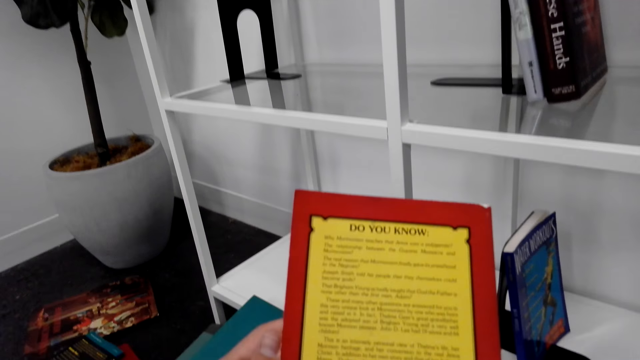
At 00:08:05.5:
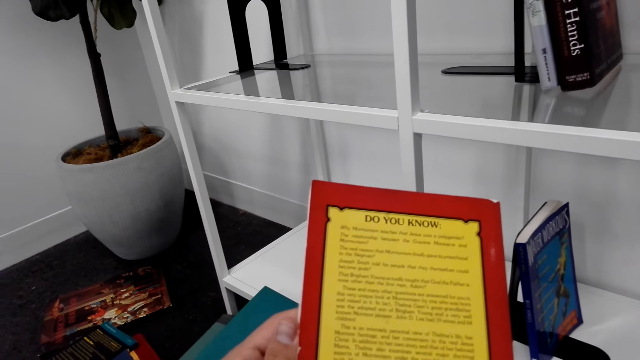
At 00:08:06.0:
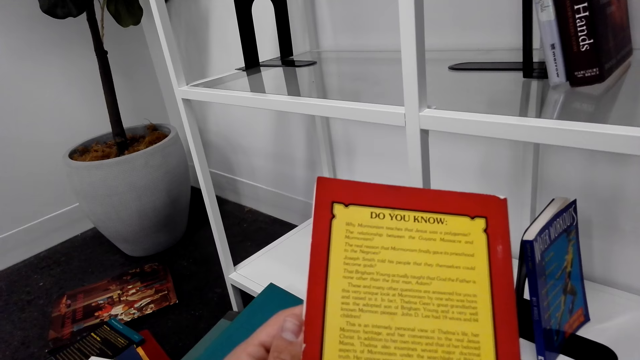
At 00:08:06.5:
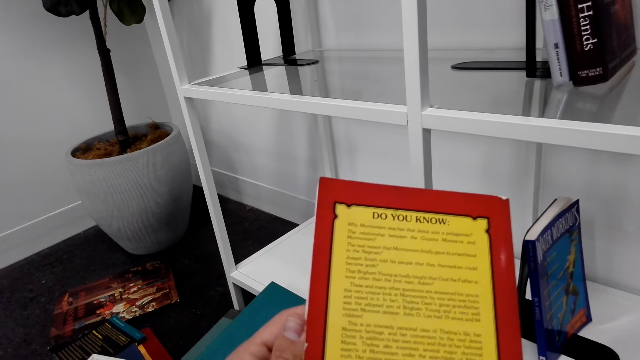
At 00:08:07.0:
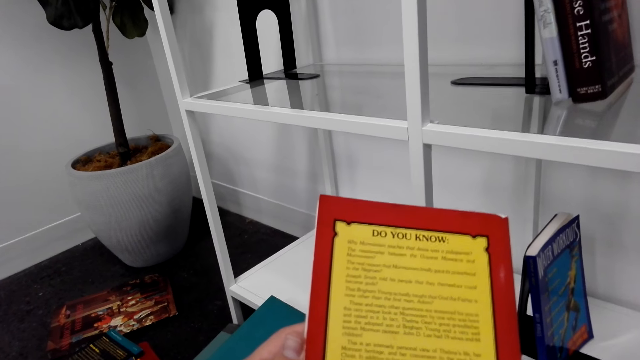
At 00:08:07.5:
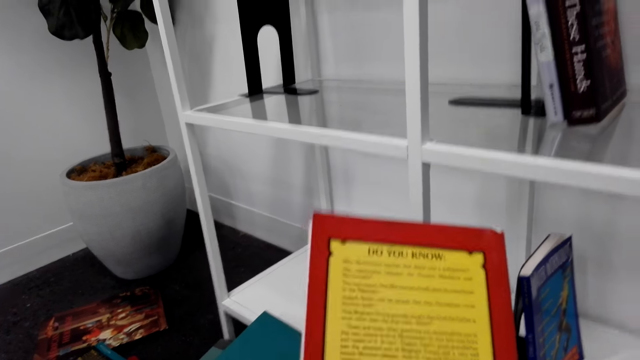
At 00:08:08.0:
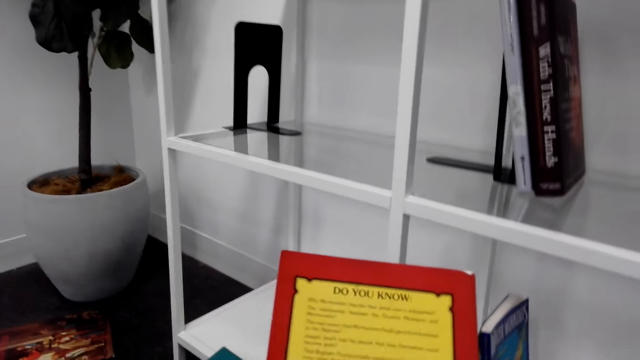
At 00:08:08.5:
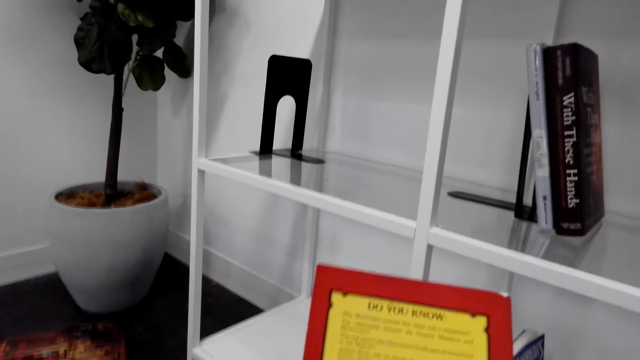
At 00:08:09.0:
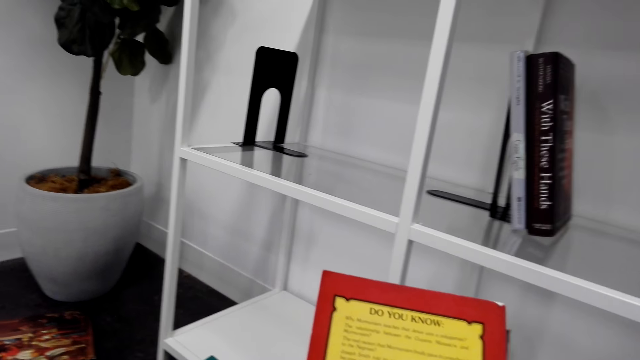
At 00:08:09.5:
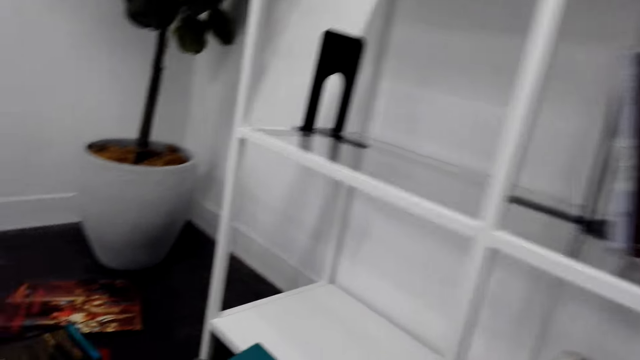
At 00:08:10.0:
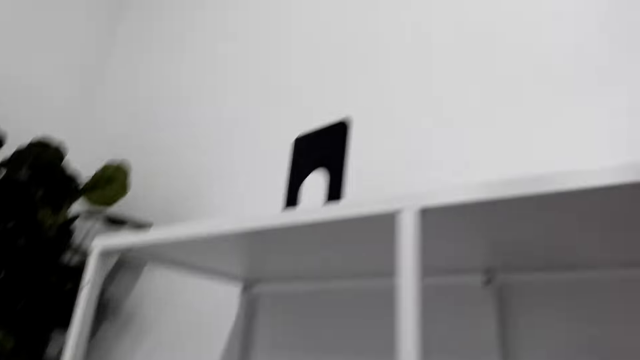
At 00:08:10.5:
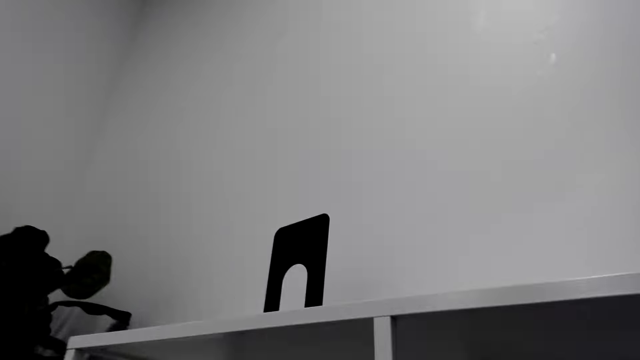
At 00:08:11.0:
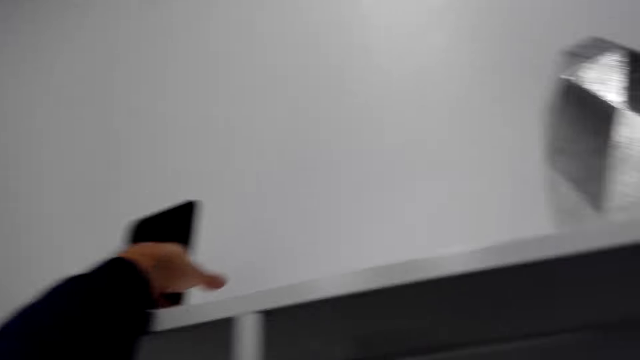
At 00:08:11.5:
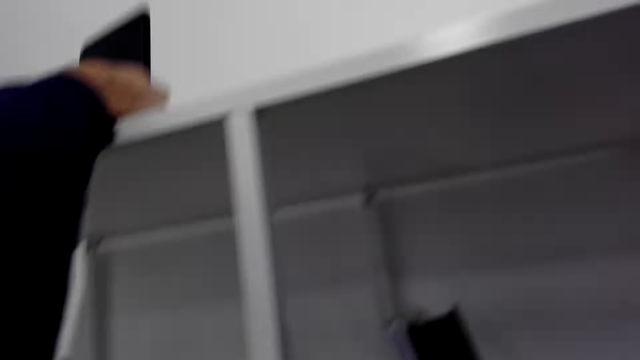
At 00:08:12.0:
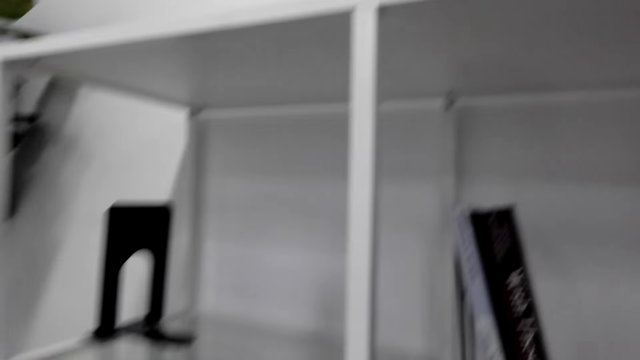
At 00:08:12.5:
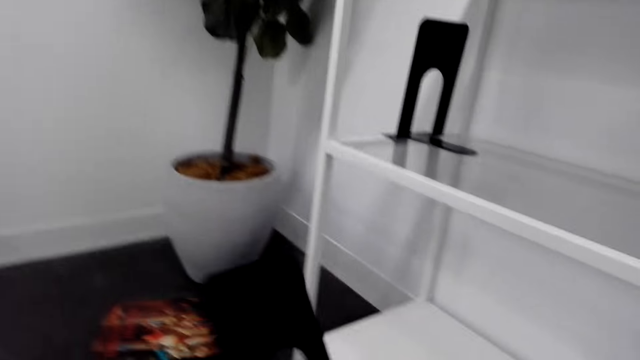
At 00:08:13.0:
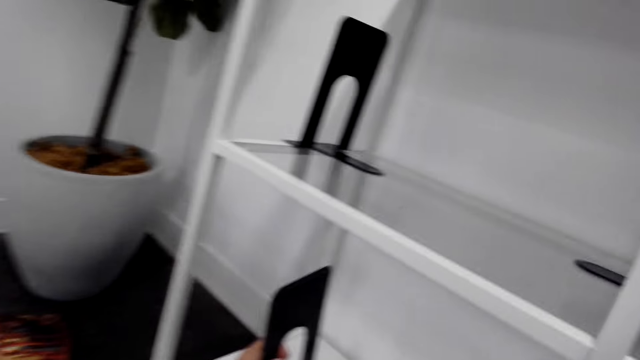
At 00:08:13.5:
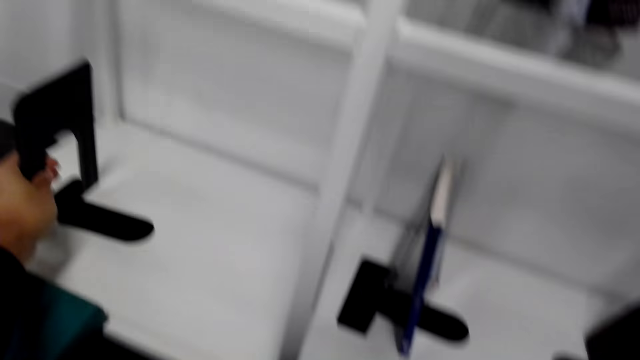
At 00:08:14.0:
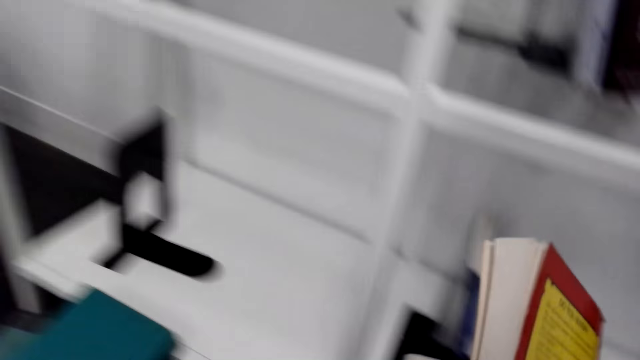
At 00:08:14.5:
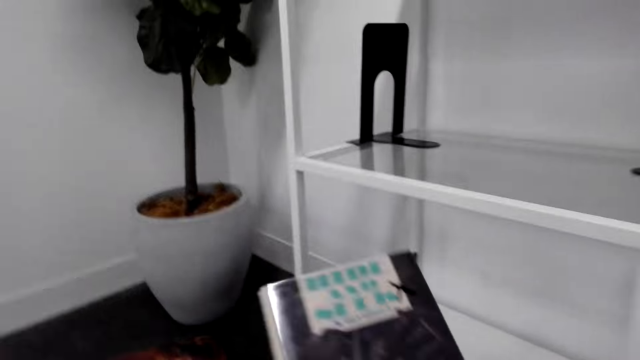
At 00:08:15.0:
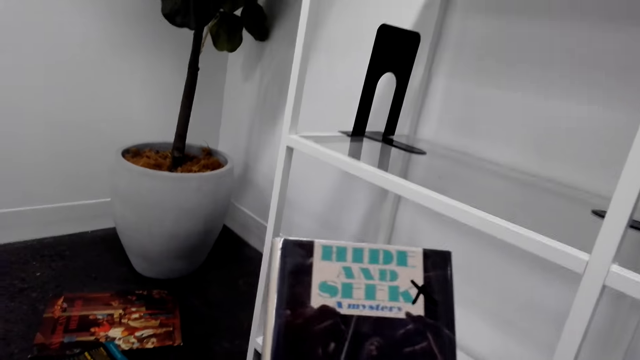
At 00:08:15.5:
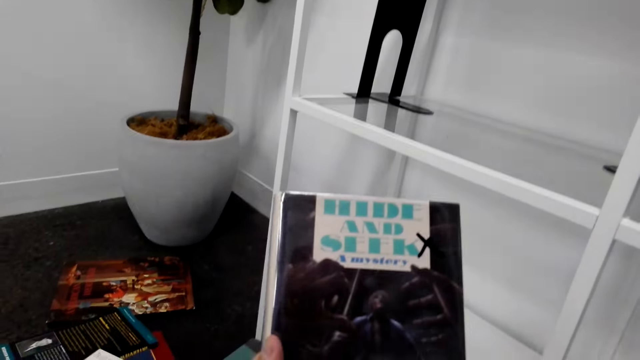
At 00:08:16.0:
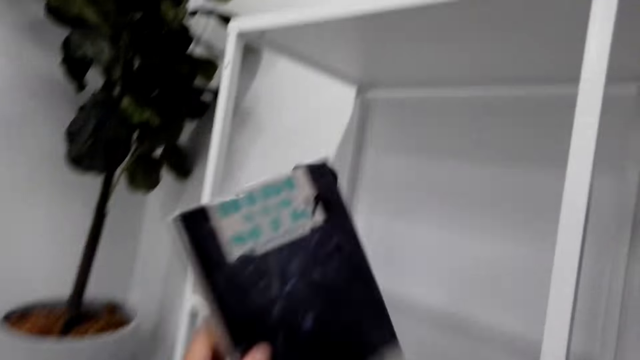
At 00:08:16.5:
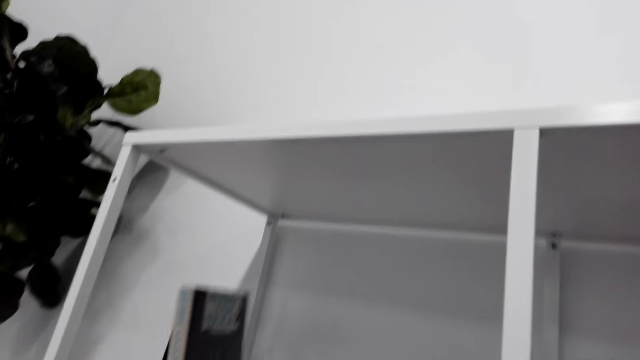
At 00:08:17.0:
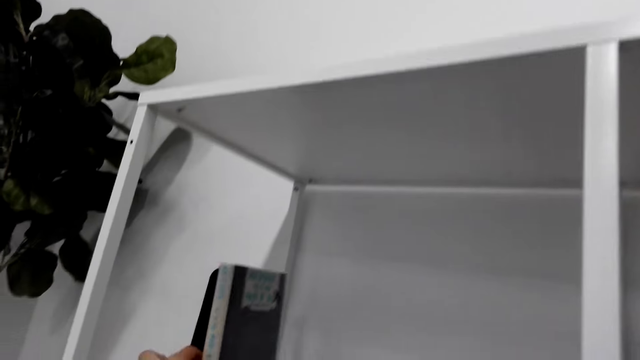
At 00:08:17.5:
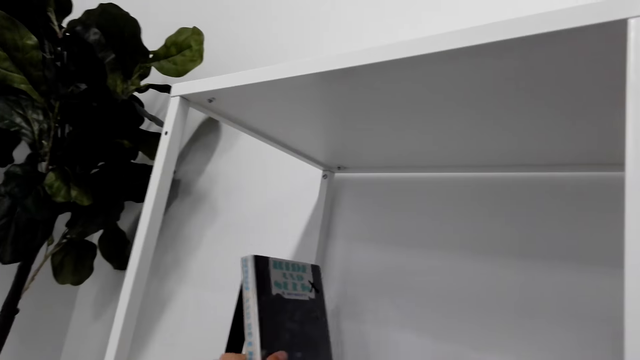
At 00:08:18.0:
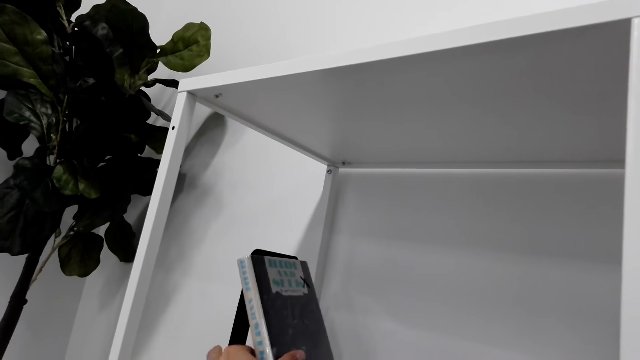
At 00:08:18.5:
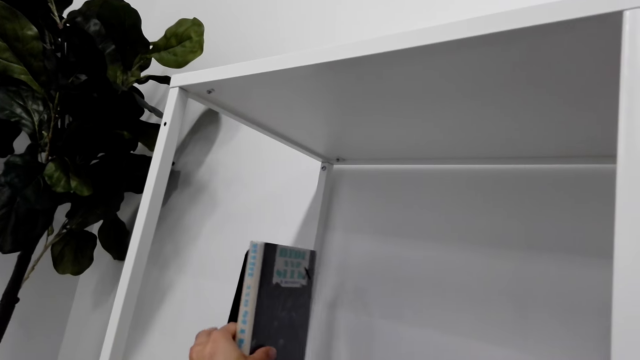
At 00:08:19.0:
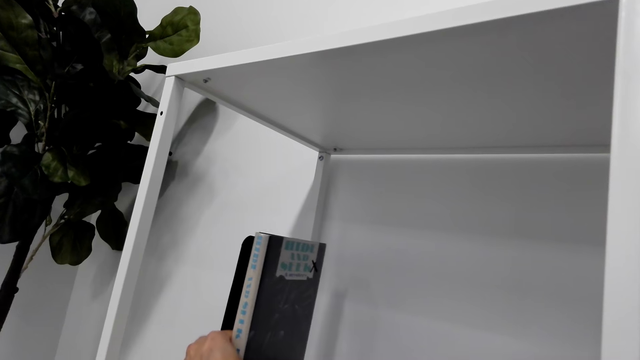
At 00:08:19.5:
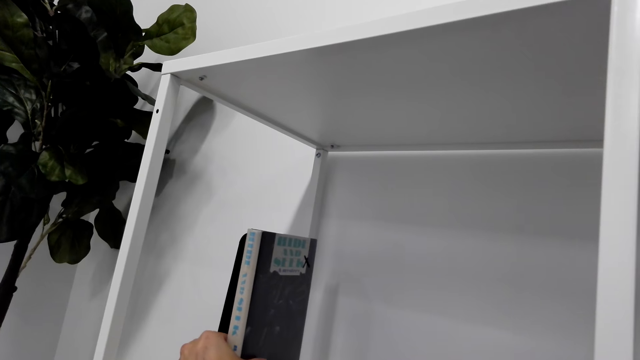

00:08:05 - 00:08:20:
The camera wearer stands up. They pick up a bookend on the top shelf. They put the bookend on the bottom shelf. They arrange books on the bookend. They put a book on the shelf.

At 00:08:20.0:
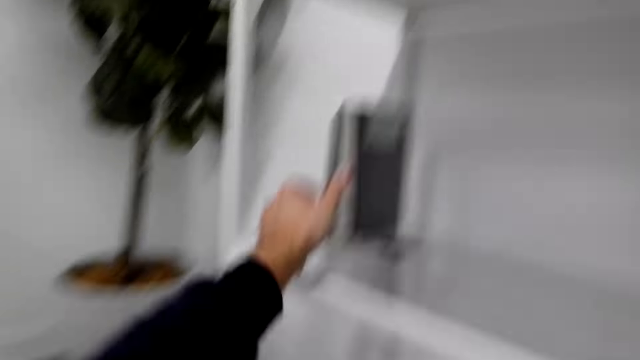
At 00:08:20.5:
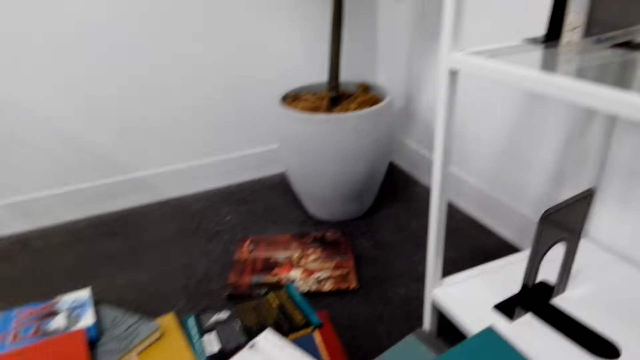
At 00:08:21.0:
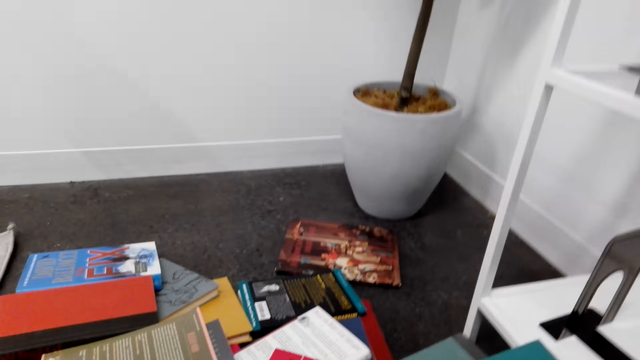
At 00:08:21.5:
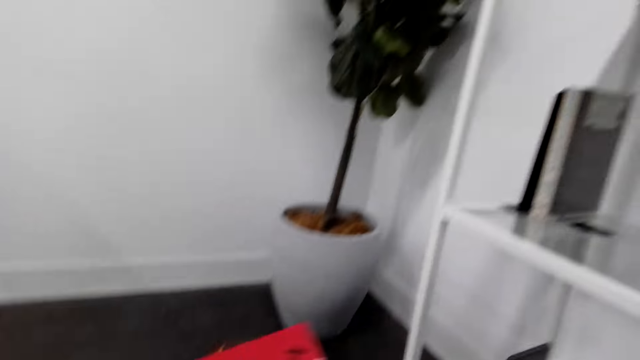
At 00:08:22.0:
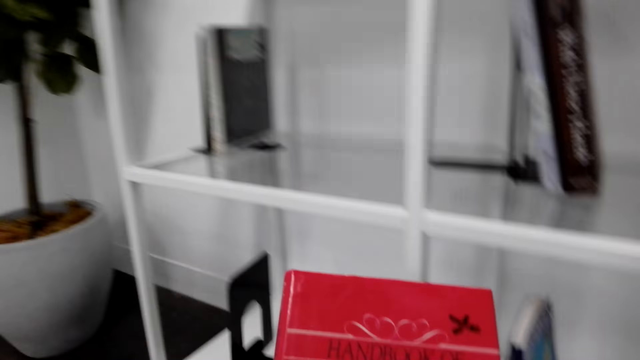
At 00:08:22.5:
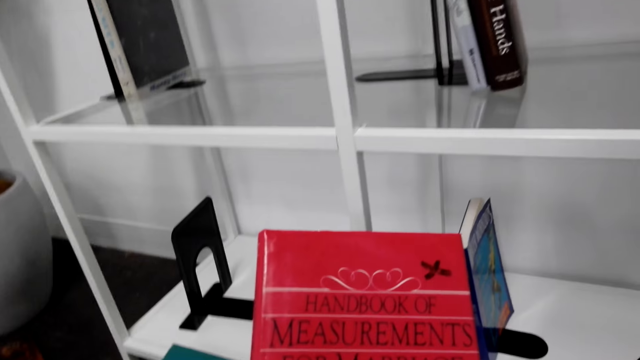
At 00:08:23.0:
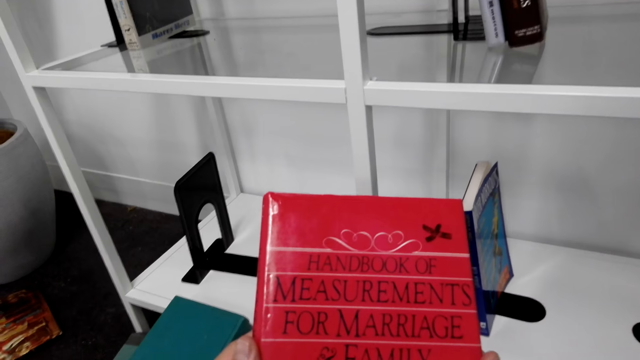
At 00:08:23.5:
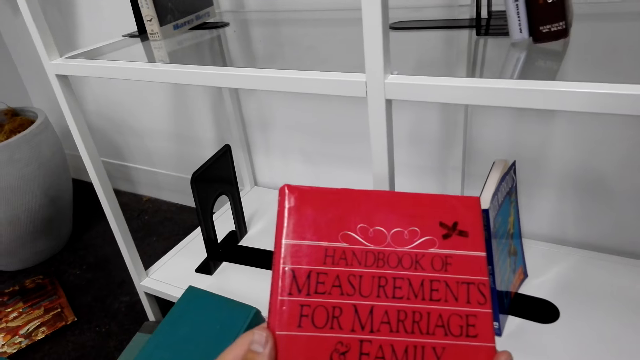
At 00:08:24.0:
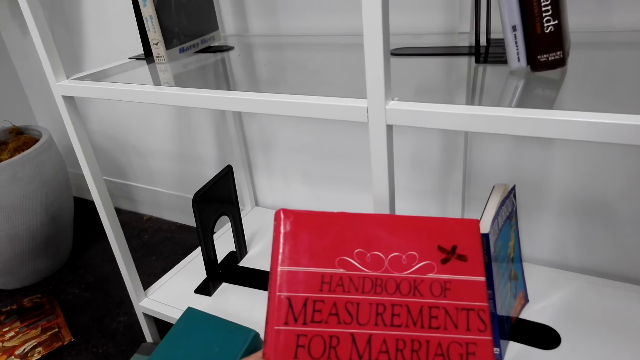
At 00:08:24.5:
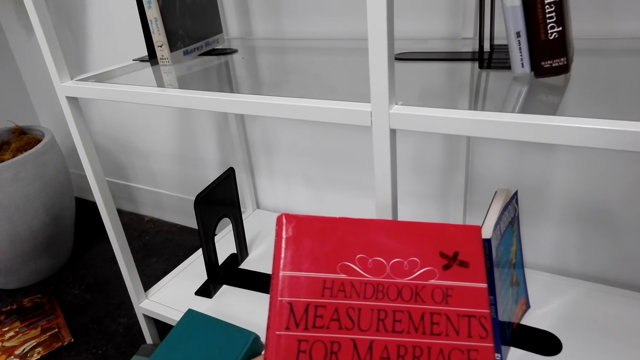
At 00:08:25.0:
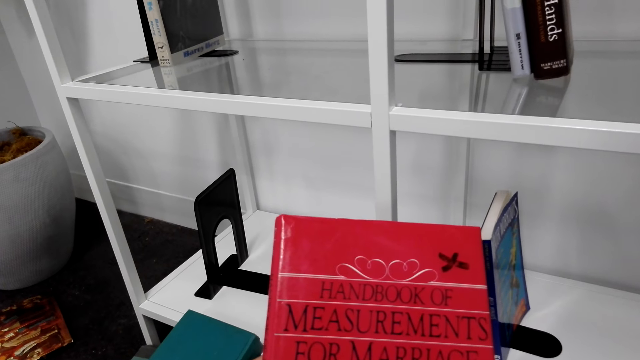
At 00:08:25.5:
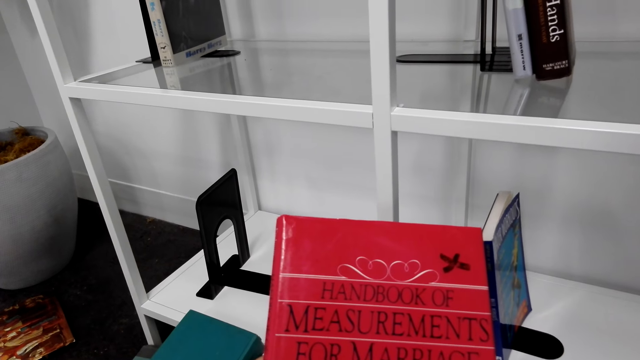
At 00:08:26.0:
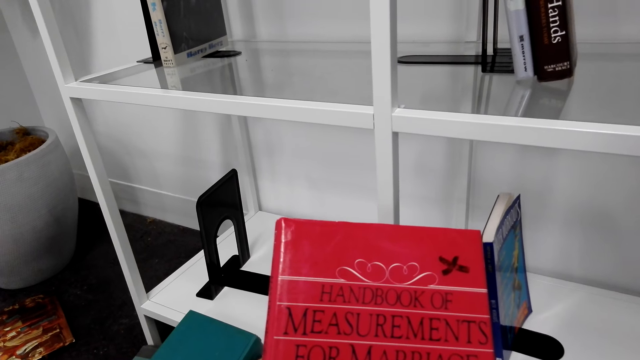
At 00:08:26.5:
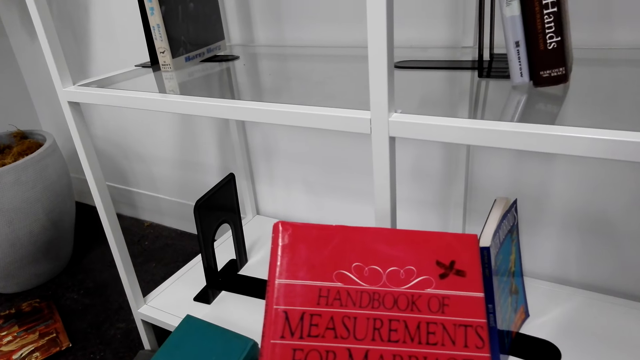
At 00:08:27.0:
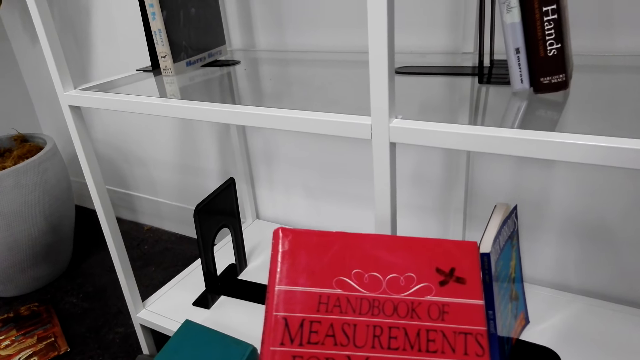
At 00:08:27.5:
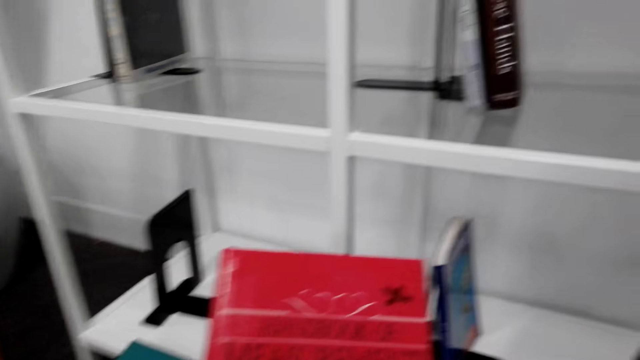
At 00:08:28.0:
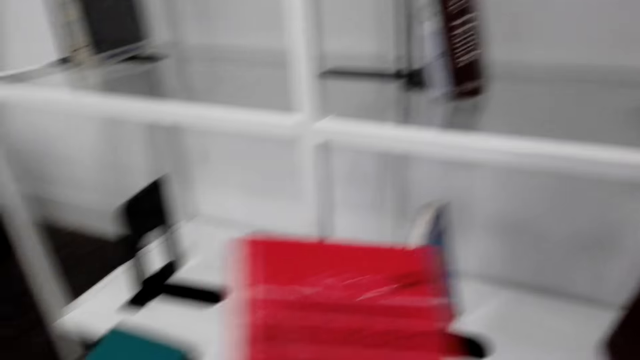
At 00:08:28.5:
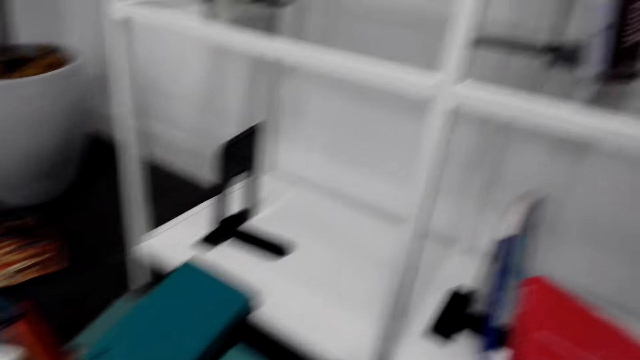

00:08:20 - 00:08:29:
The camera wearer holds a book in his hand.
